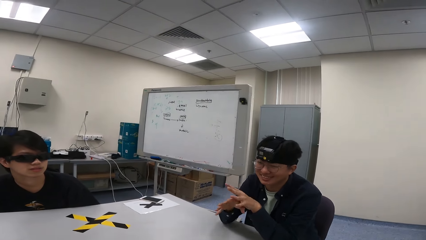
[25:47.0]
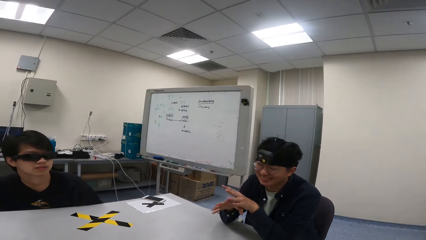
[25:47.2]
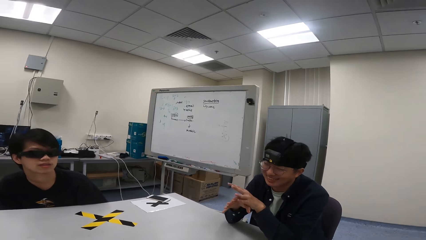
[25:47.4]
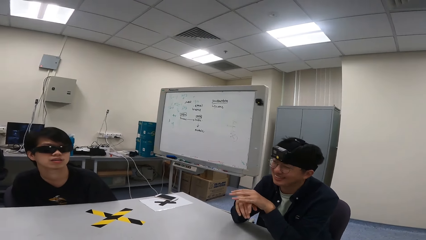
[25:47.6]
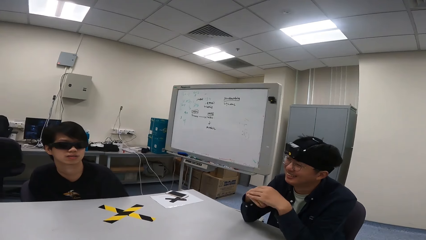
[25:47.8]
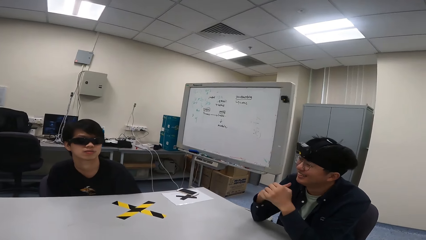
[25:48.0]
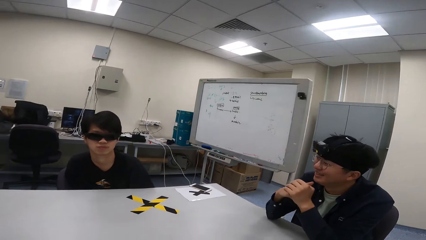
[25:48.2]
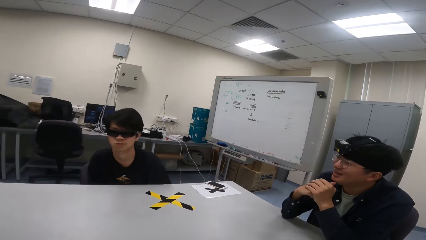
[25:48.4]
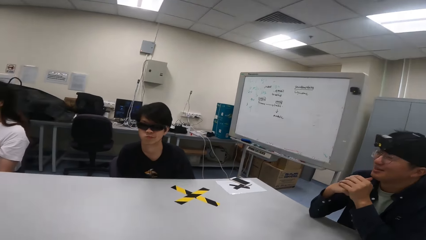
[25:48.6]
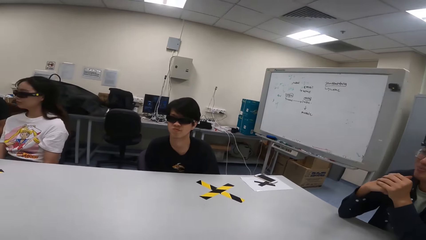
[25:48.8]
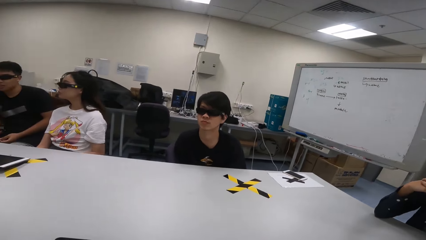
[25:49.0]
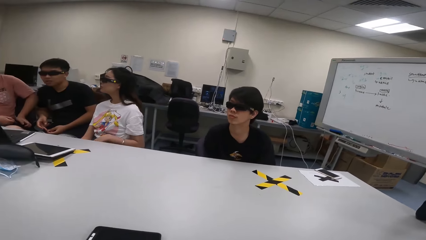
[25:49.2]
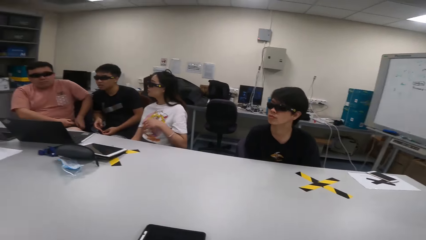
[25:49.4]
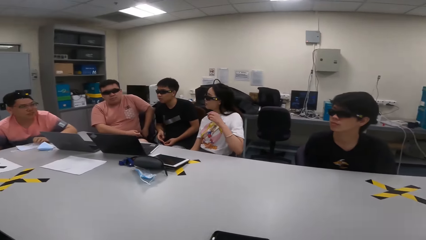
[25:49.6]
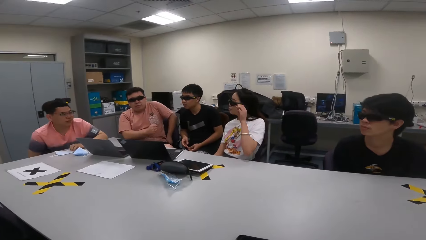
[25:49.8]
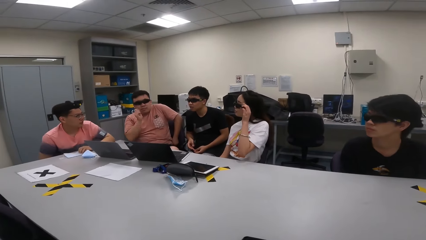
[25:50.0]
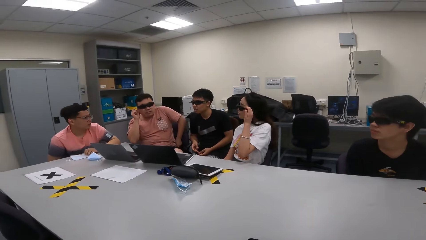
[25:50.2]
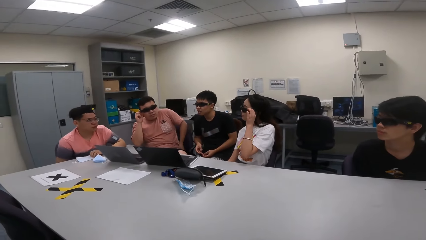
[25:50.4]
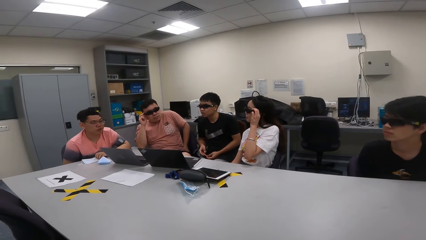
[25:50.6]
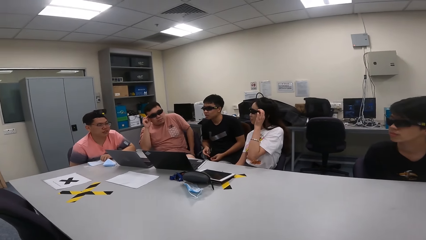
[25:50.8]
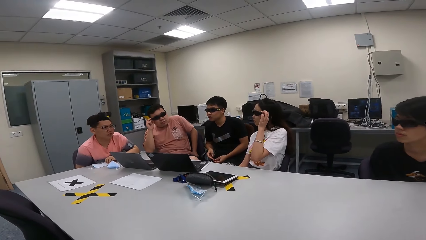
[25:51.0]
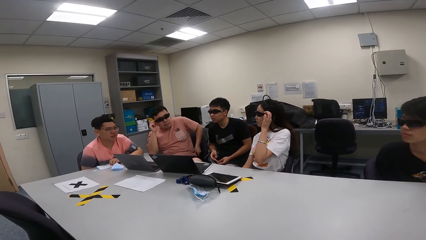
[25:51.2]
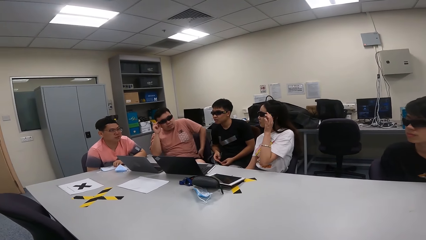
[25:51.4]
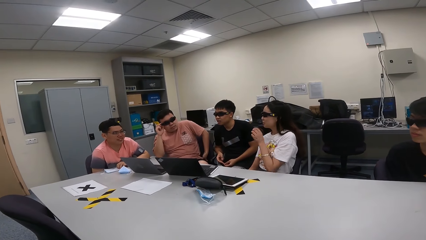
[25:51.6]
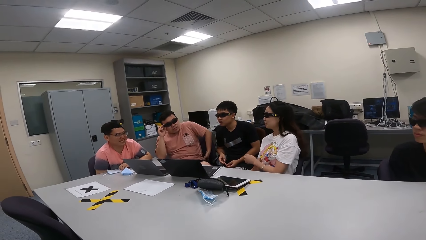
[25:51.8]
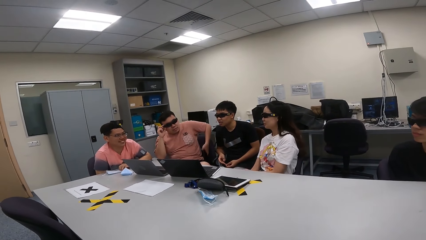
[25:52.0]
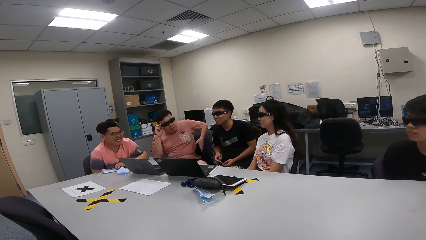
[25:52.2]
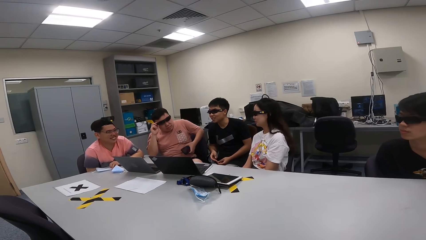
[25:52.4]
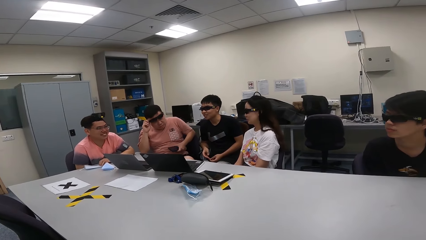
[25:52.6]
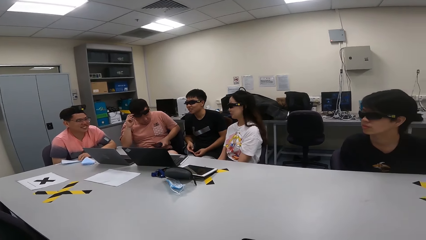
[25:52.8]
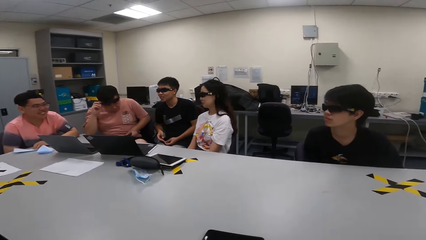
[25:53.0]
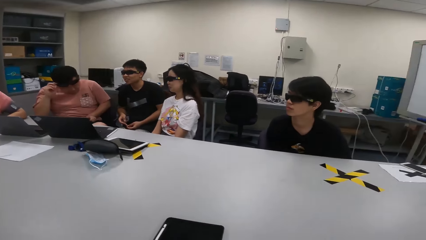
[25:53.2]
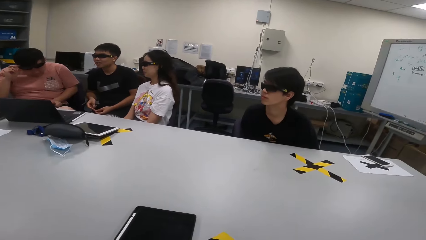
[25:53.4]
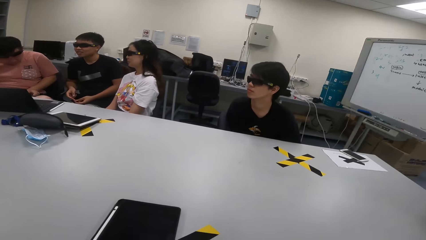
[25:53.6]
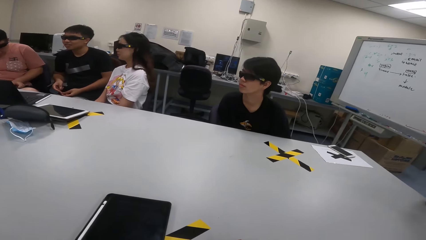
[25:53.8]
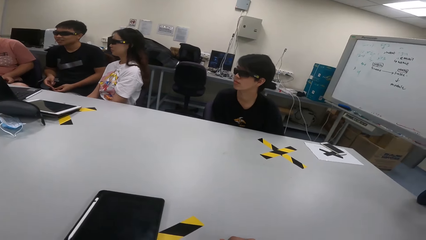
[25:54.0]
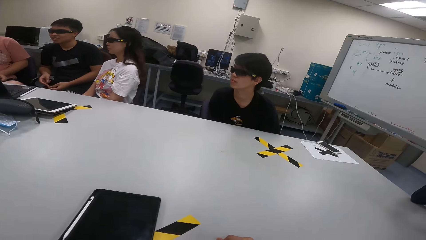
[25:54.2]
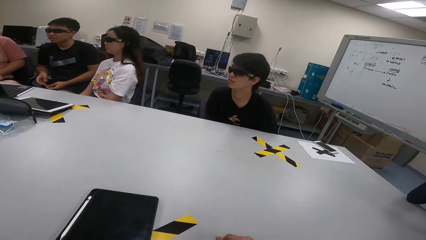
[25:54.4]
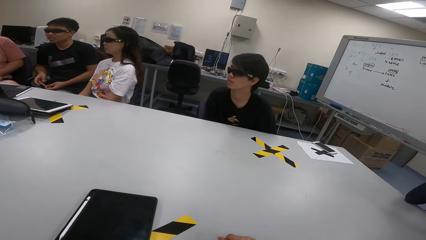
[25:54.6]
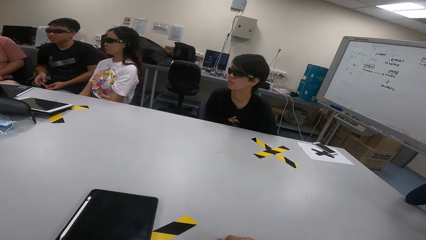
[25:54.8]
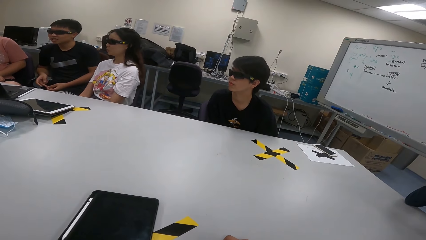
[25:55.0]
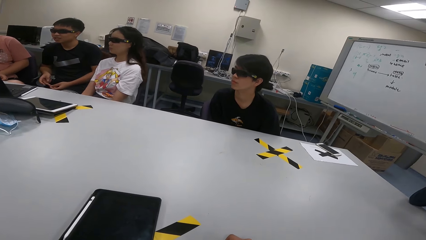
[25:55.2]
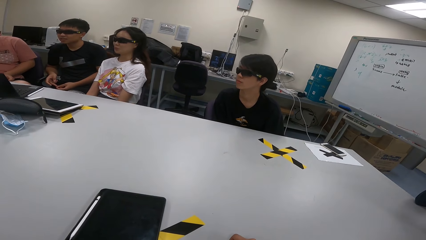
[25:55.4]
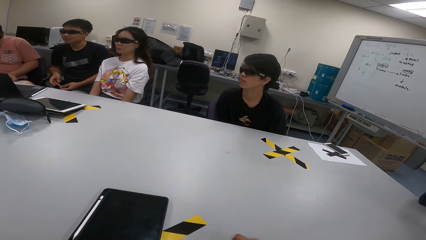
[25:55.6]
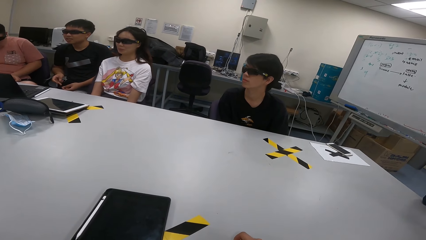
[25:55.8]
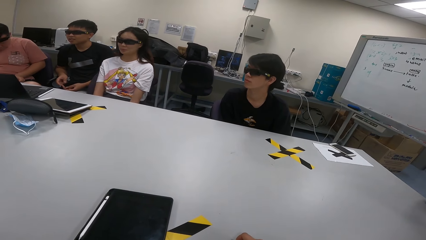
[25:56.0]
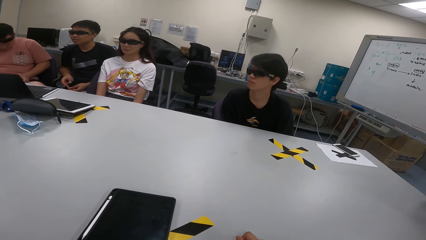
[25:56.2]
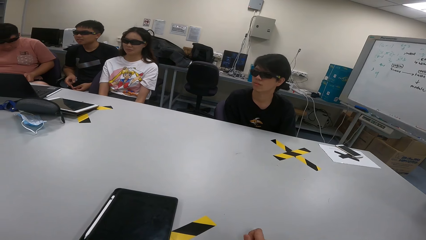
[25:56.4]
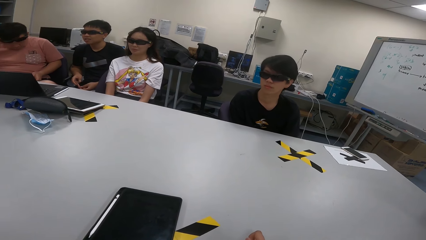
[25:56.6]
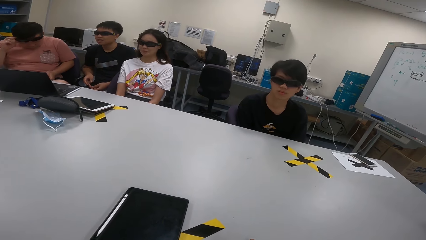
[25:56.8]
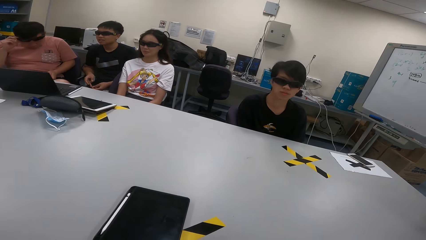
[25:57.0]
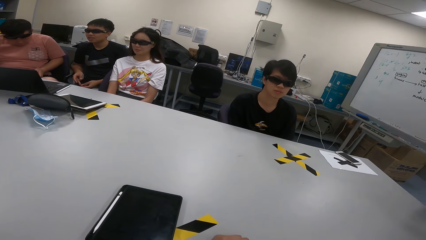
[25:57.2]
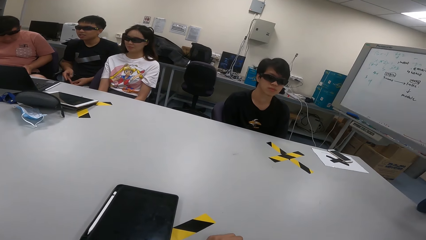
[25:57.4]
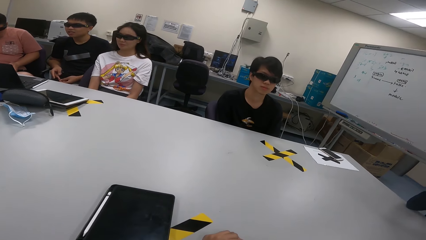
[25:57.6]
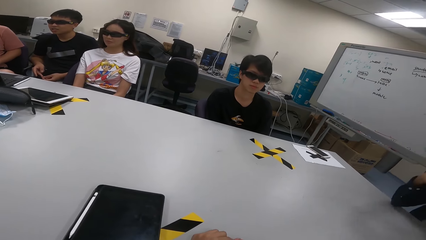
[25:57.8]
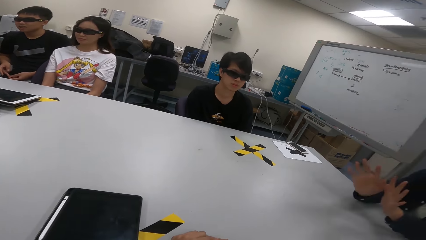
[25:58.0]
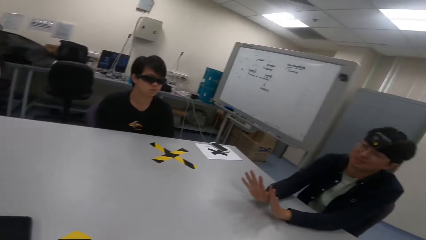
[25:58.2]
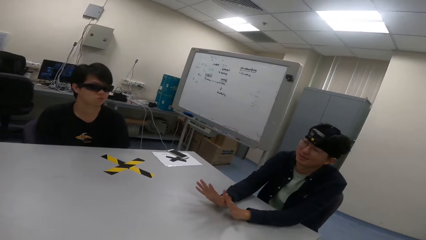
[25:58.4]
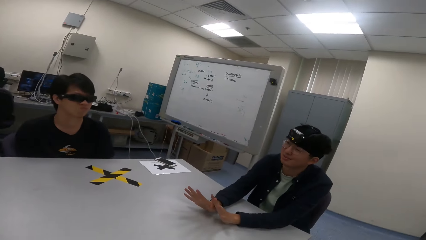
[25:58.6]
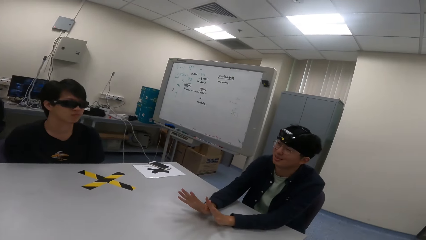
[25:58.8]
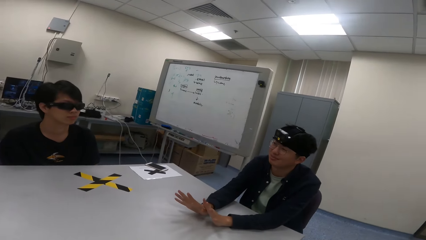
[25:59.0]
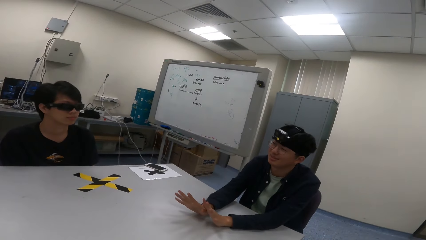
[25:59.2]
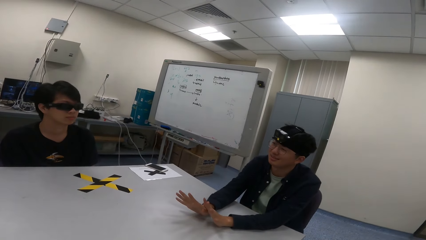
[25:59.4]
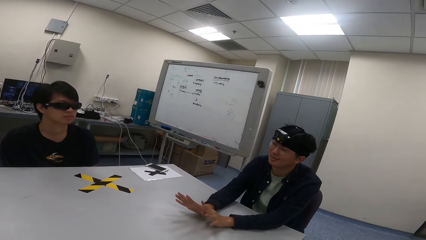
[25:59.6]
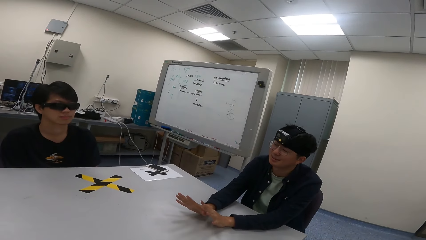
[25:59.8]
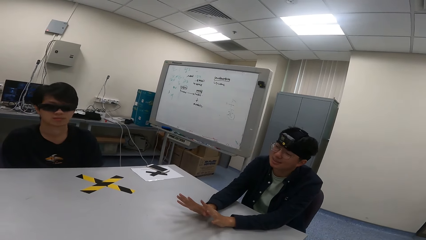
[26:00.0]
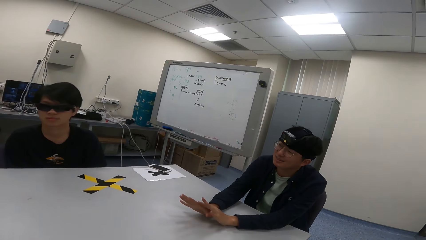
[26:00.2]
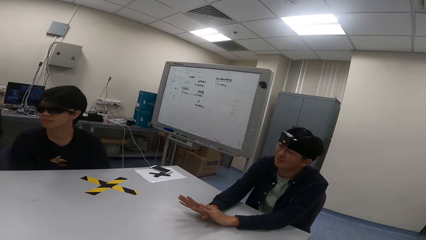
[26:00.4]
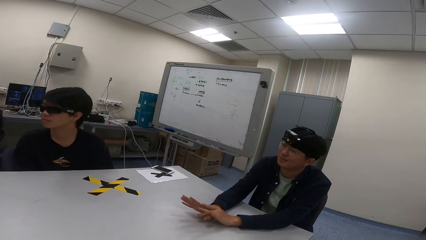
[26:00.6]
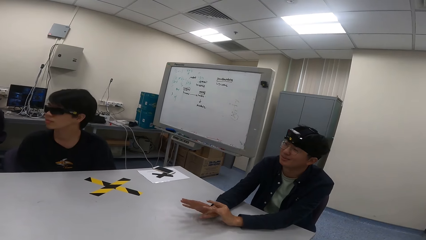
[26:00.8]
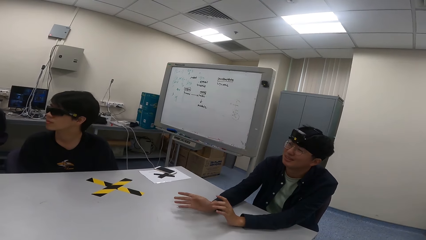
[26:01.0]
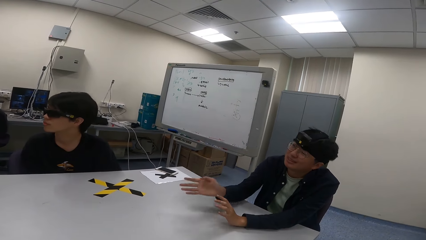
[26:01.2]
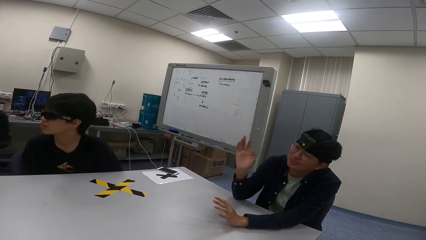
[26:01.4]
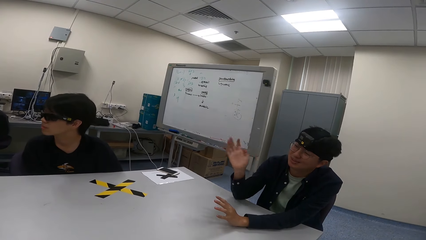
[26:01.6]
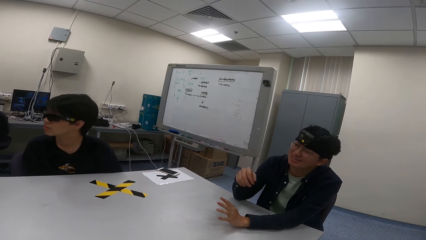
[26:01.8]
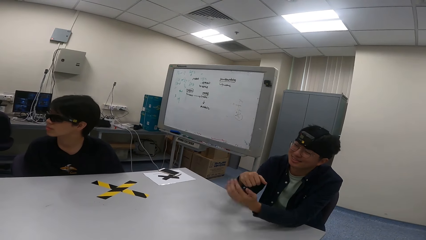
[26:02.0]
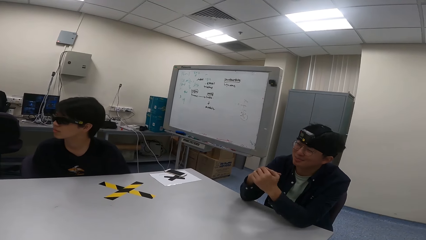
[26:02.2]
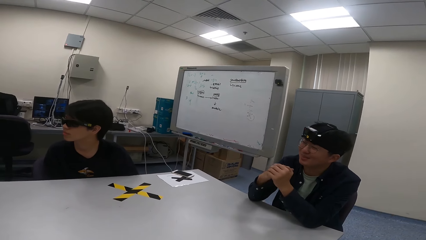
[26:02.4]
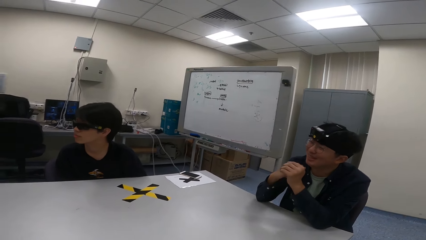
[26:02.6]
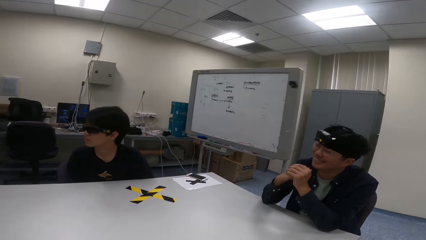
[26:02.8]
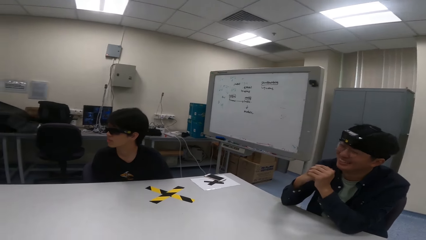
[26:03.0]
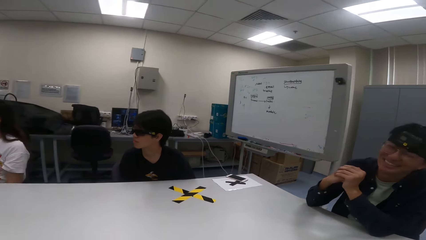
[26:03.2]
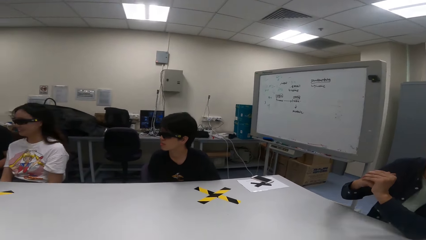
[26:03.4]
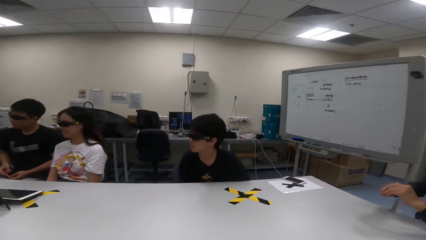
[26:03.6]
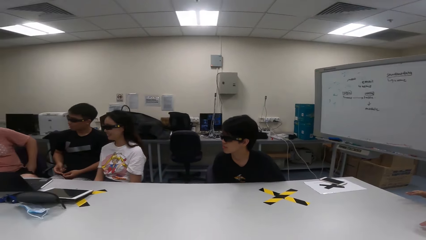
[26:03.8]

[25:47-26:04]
A person nods the head. Another person touches the shades. A third person touches the shades and dials a phone. A man removes a phone from the pocket. The second person swings on a chair. The man looks at the phone. Another person sways hands in the air.
